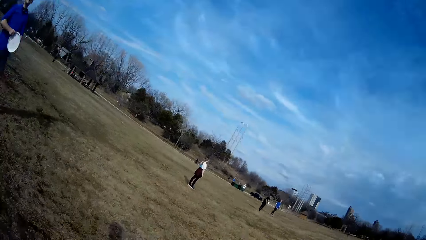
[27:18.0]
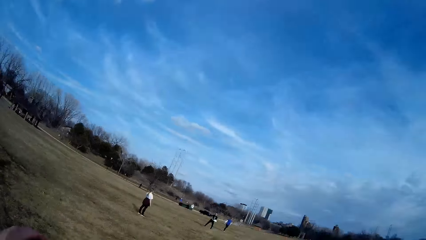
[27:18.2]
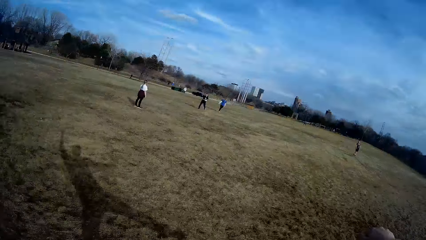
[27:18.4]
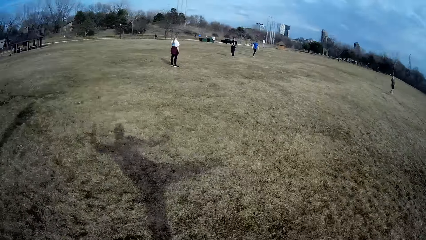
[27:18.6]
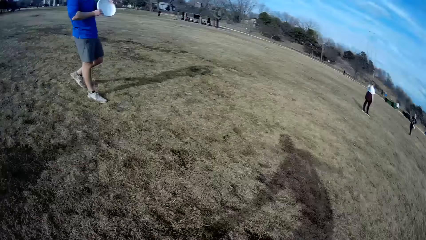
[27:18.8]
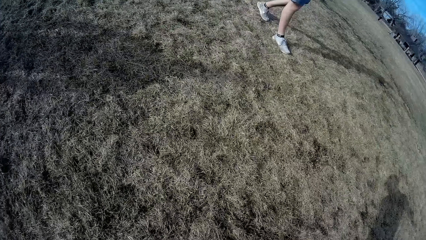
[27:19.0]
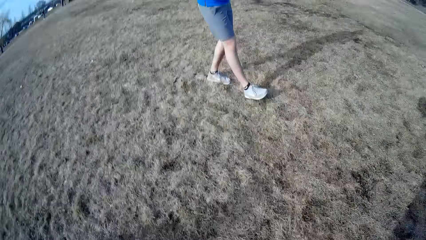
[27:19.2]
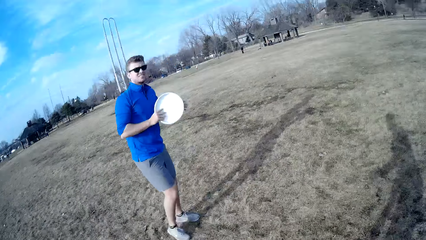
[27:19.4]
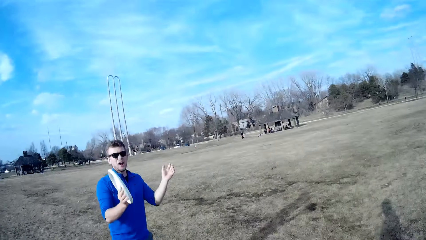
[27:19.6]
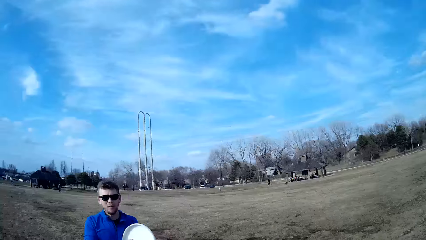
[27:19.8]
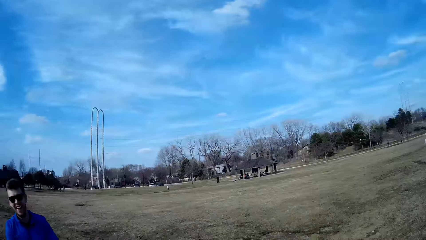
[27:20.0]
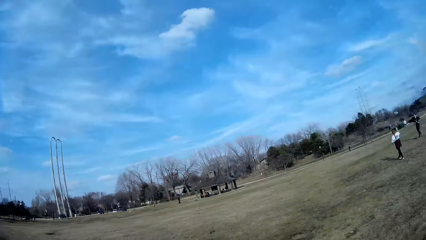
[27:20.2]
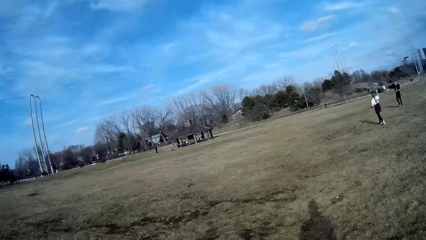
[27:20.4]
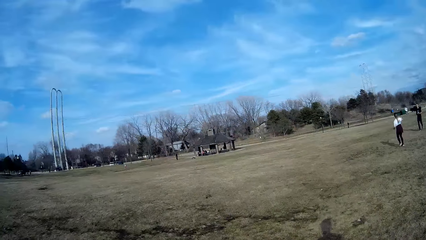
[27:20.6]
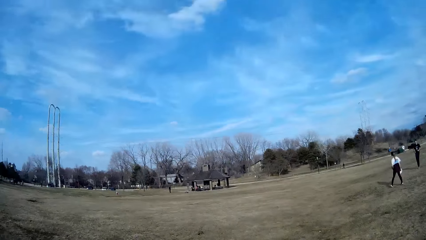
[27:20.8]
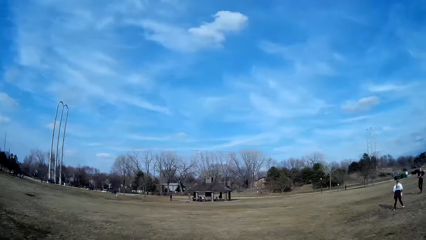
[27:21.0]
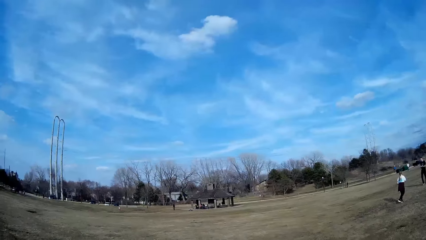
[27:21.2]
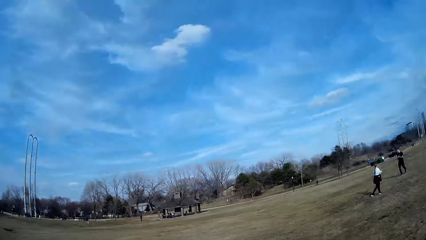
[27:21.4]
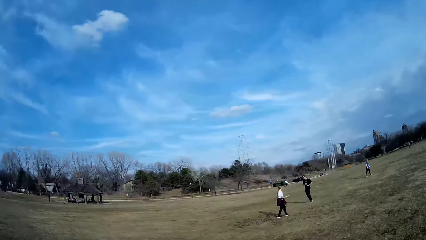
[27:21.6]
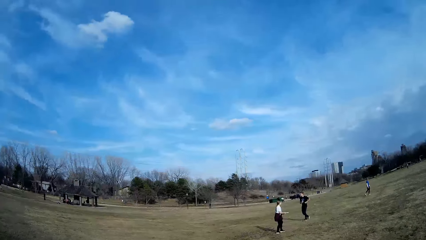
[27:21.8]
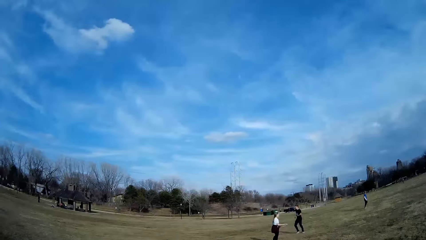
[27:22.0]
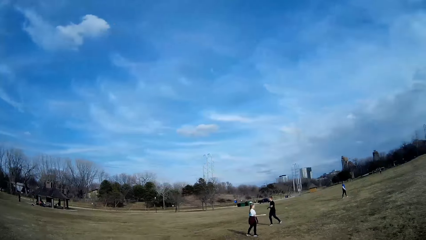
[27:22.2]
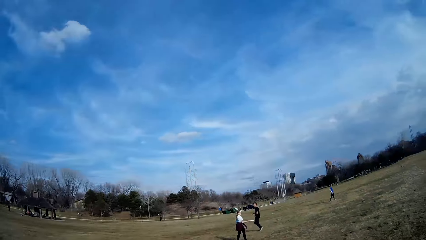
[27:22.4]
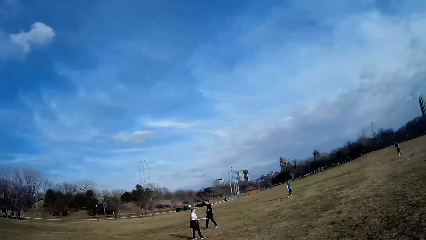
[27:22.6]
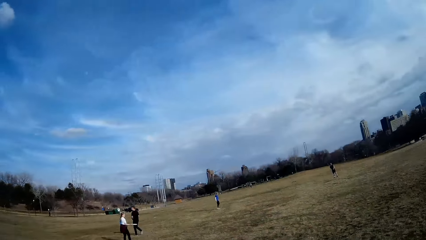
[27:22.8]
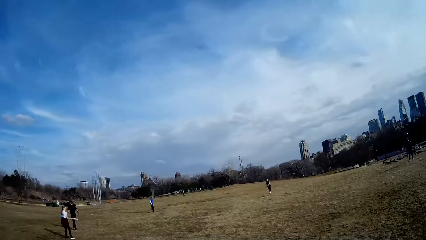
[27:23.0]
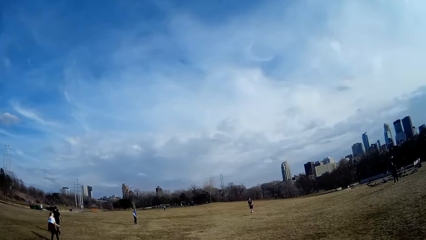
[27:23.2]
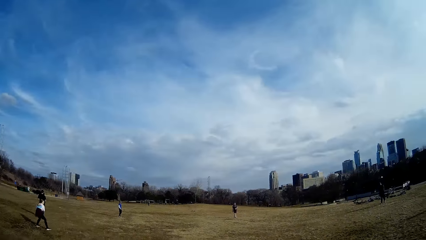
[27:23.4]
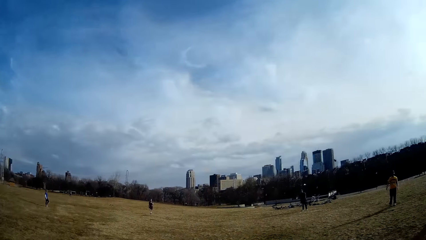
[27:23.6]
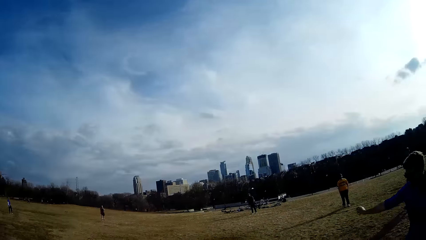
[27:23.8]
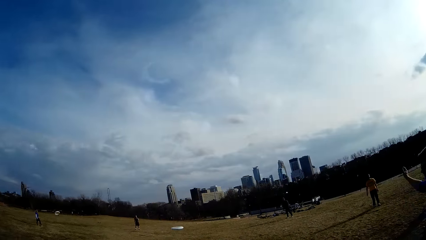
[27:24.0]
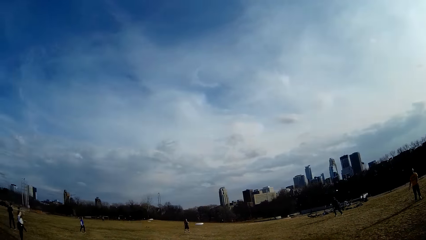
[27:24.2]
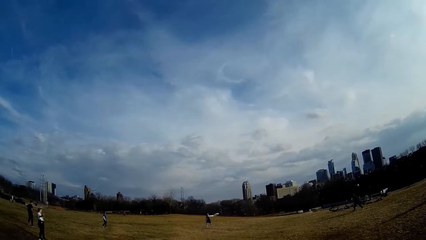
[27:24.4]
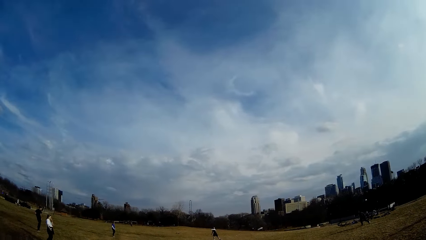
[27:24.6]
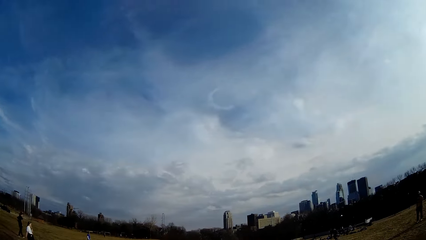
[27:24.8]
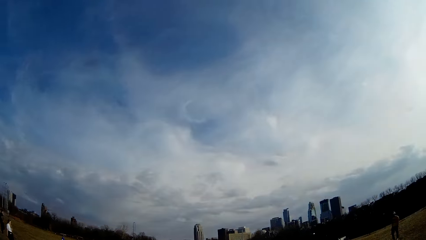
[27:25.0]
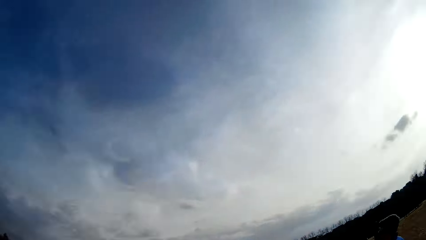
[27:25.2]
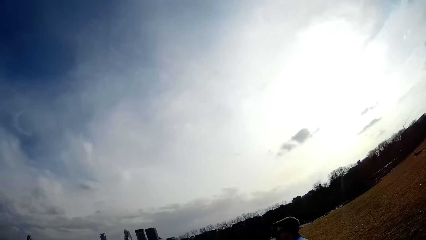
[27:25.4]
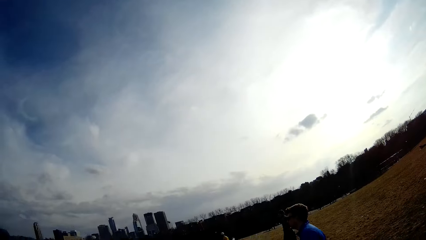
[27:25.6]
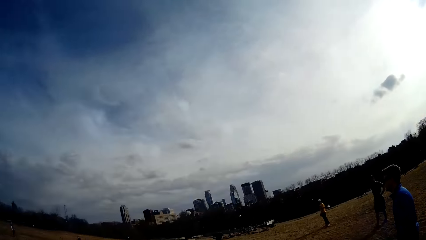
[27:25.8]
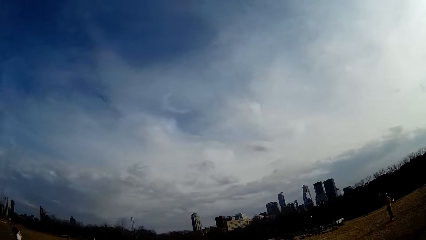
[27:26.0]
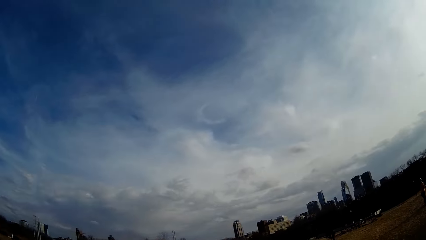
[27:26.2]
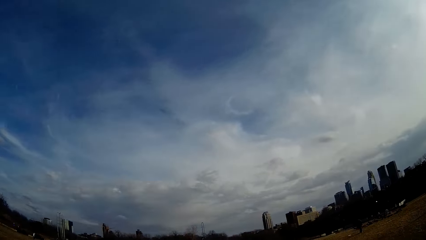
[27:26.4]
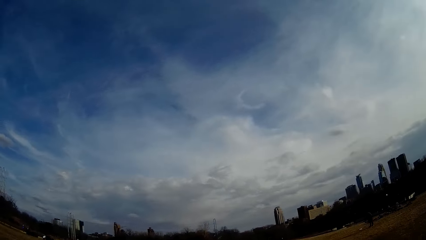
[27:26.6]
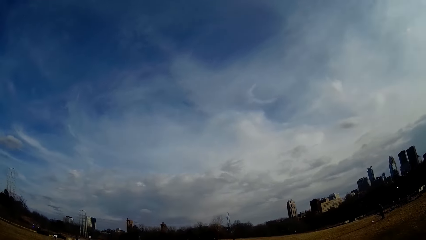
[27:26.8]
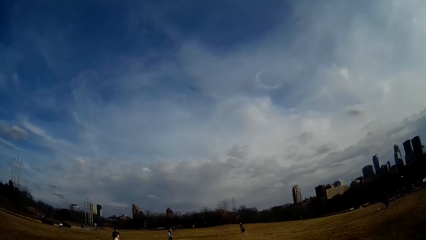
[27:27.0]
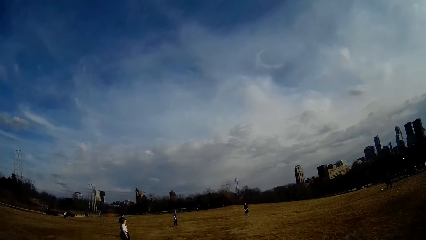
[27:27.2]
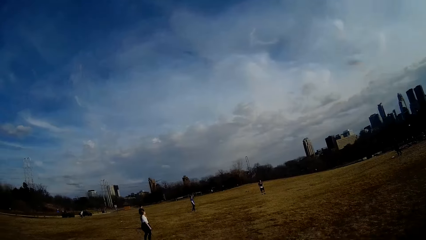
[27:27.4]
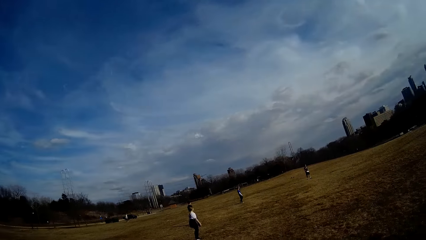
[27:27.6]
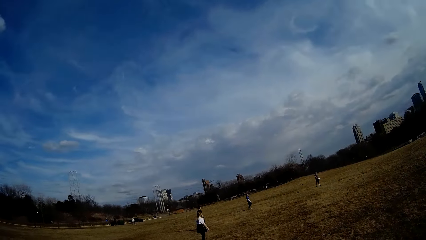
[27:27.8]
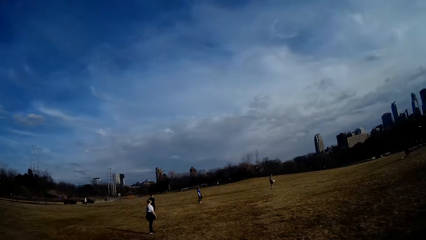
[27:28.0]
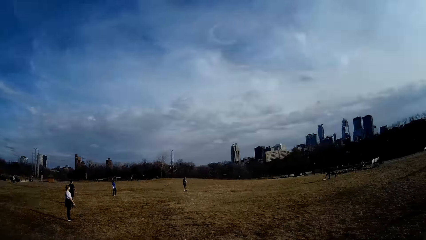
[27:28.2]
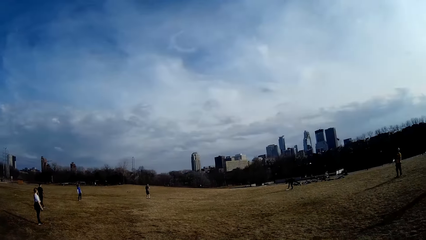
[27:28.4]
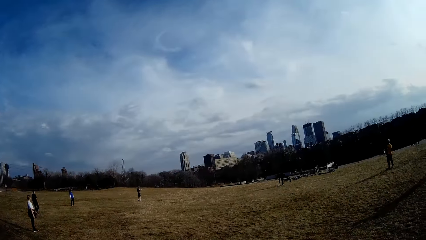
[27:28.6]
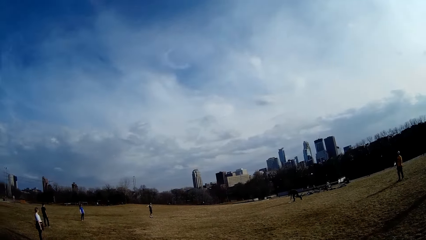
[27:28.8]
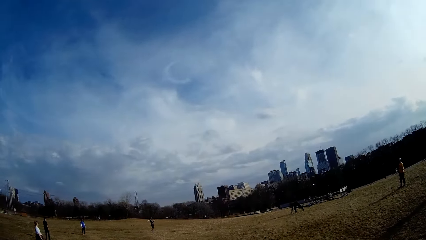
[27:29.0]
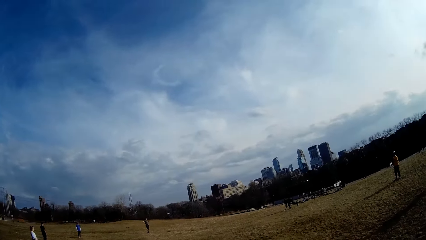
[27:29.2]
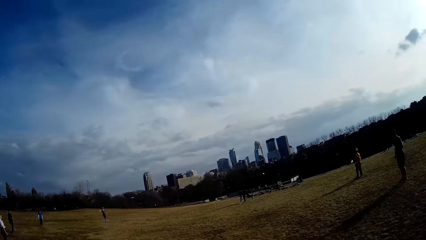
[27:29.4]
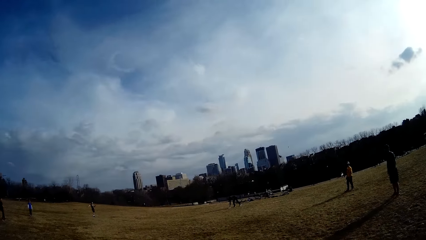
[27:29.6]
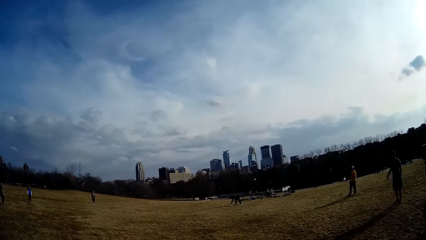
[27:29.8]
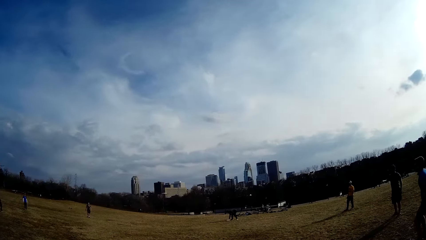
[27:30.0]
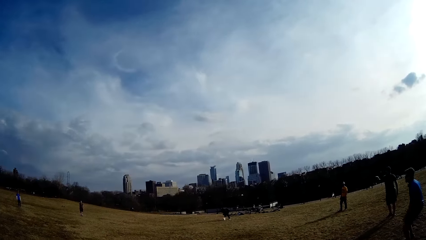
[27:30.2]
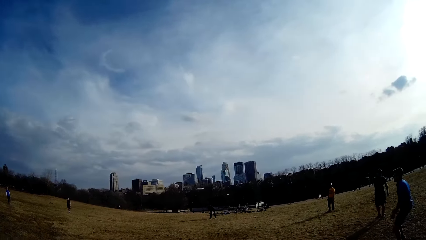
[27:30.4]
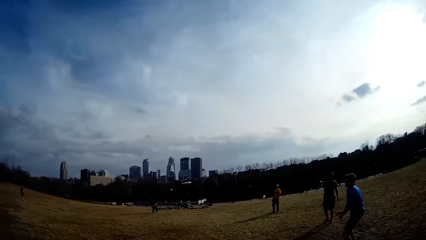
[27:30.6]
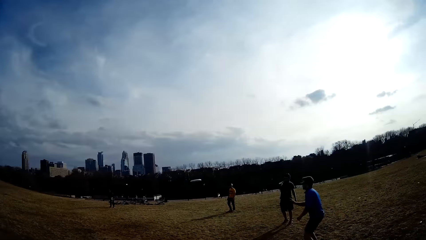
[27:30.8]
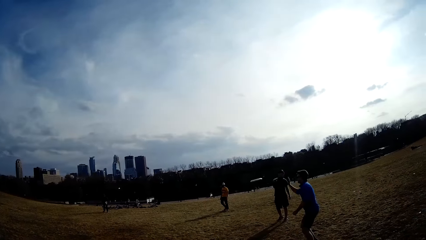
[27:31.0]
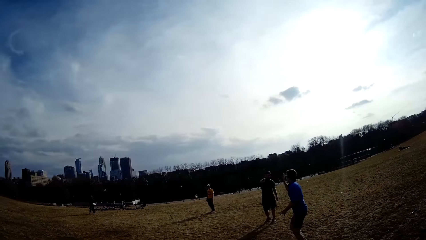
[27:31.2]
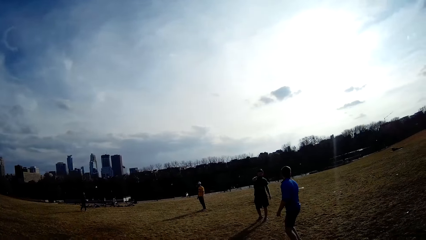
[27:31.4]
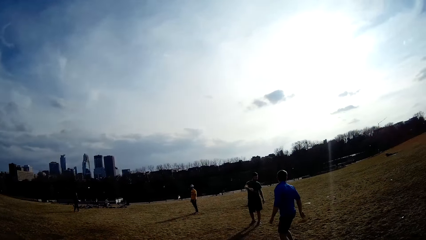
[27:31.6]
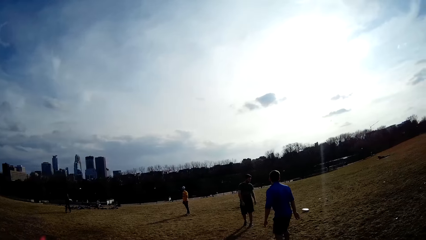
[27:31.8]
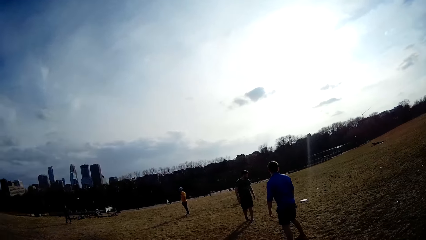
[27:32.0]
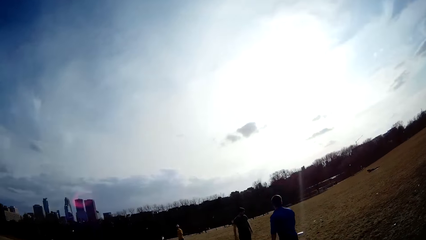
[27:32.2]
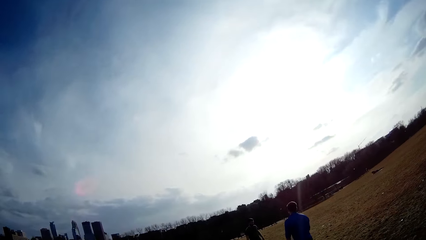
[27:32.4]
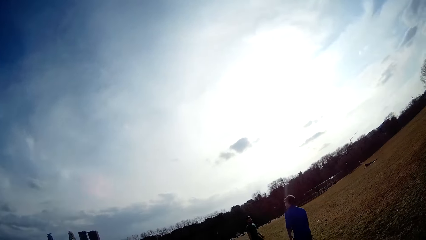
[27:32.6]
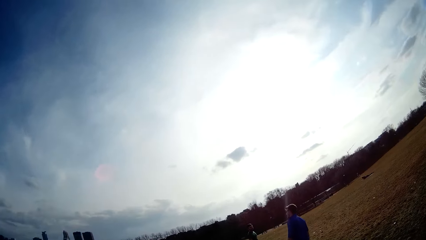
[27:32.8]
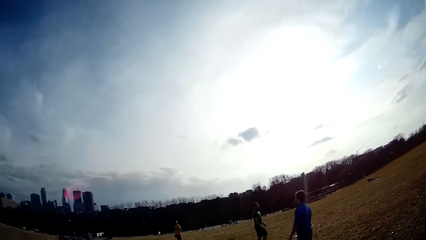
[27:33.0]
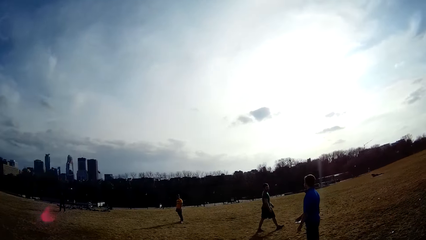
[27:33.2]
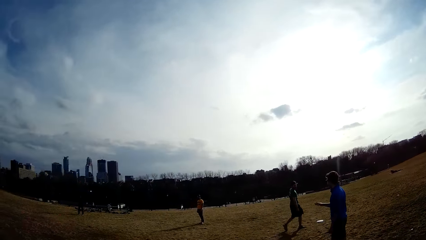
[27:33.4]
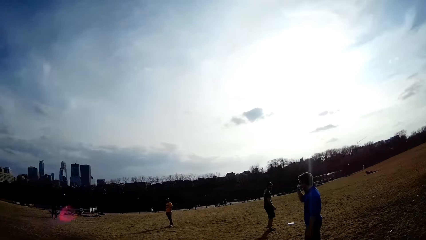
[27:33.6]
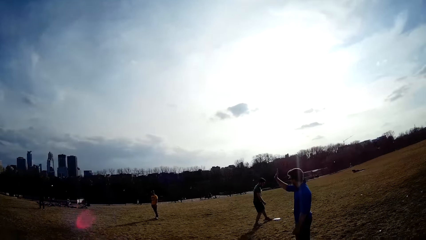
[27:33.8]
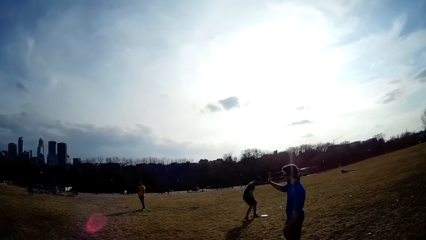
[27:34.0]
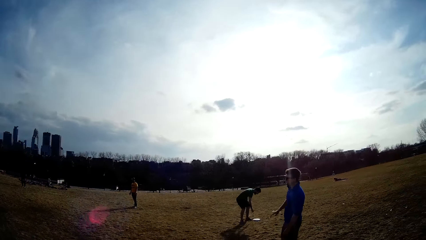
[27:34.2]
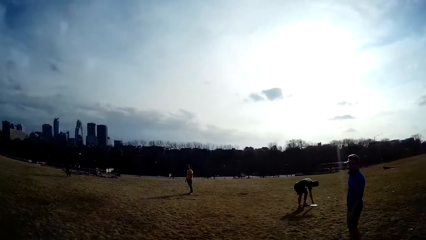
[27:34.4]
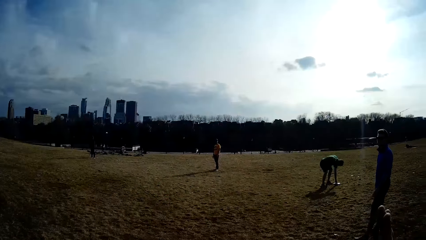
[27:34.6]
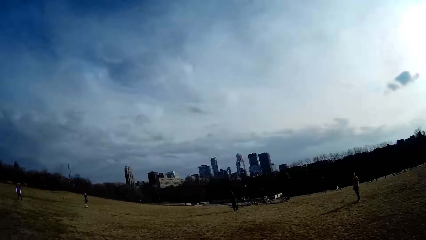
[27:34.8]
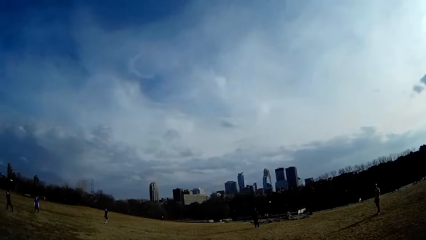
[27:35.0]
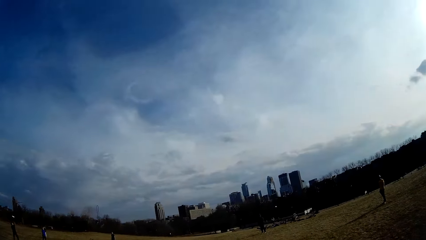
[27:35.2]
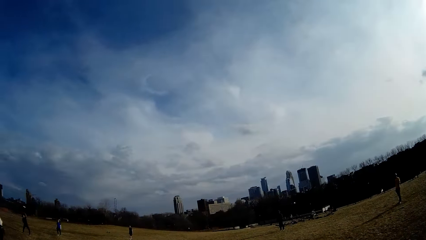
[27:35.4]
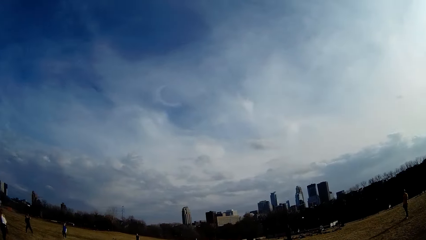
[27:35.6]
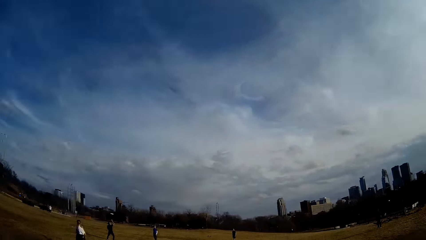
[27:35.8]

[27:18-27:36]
The camera wearer stretches his hands and walks around the field. A man holds the flying disc. Another man picks up the flying disc from the ground with his hand.
